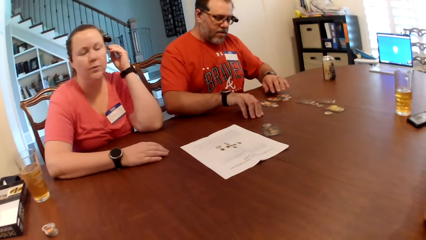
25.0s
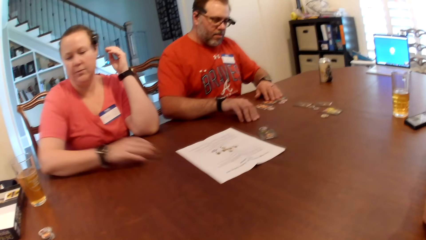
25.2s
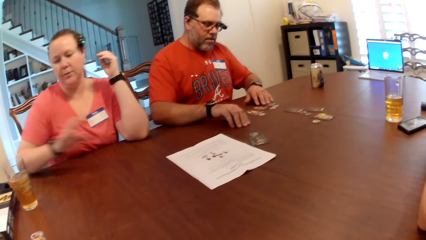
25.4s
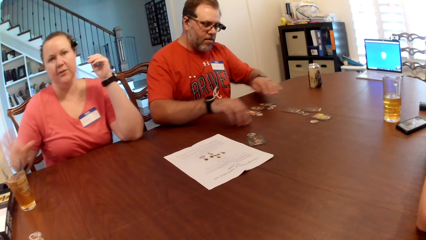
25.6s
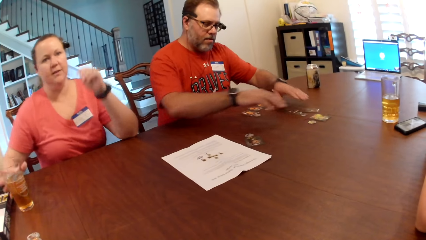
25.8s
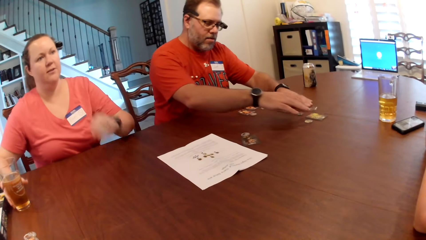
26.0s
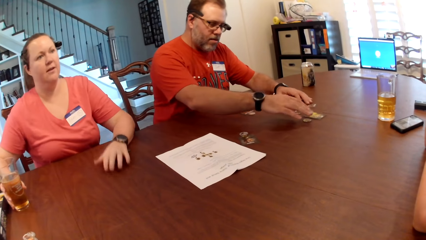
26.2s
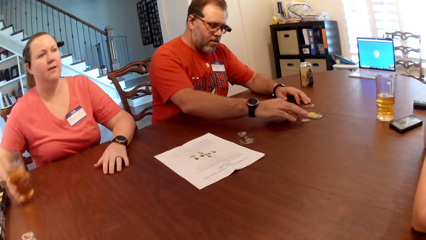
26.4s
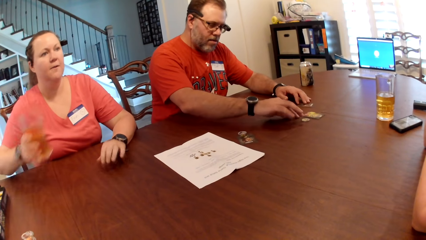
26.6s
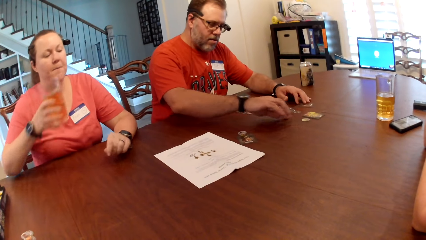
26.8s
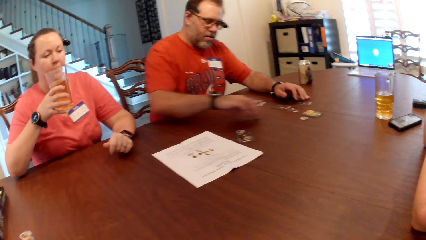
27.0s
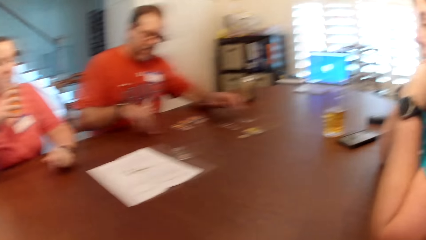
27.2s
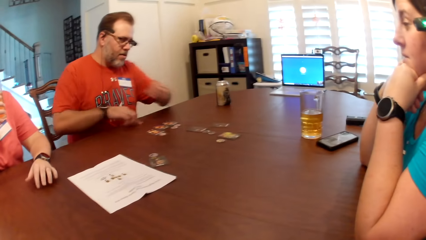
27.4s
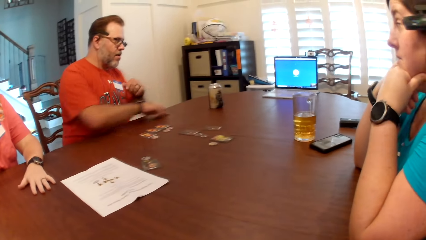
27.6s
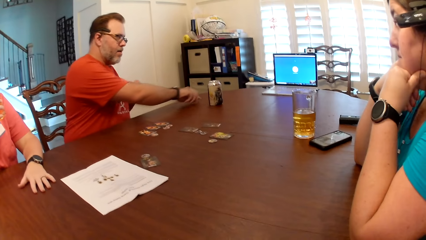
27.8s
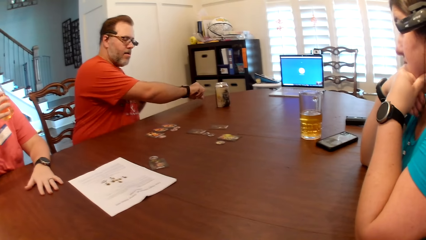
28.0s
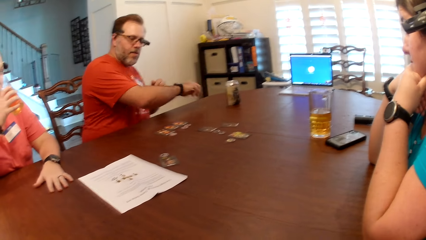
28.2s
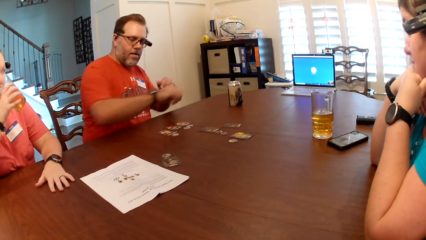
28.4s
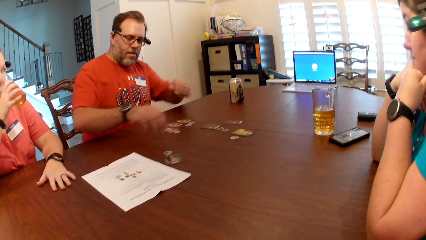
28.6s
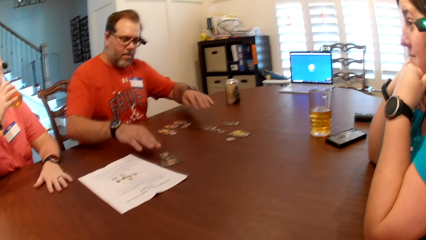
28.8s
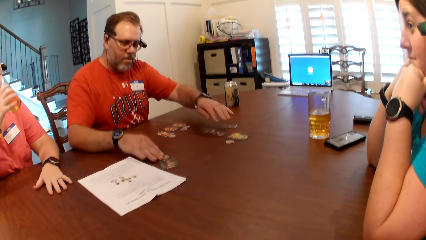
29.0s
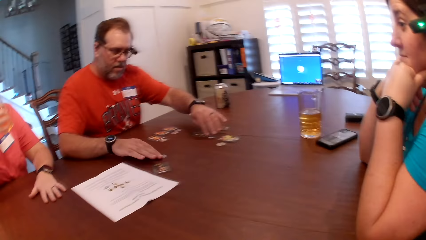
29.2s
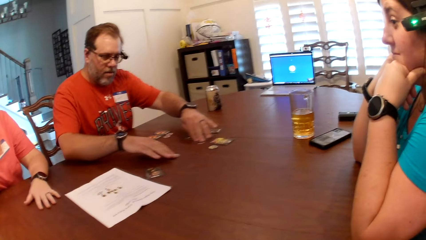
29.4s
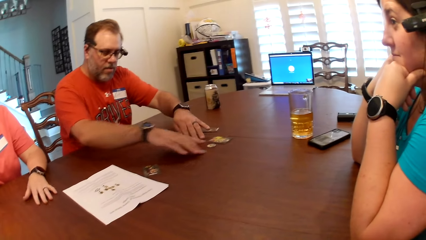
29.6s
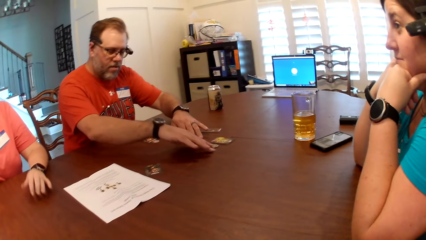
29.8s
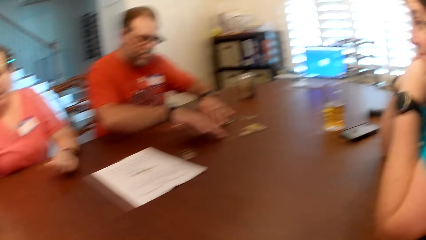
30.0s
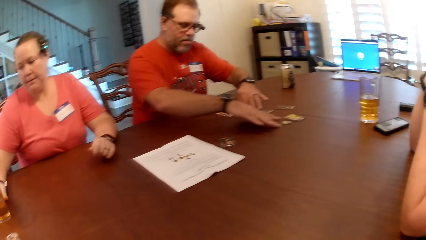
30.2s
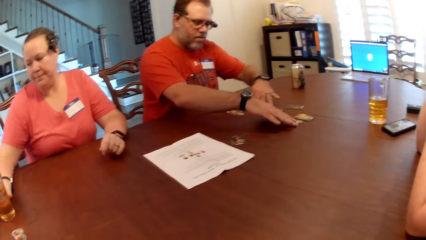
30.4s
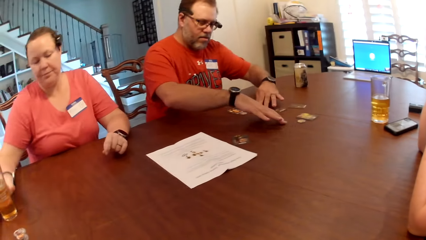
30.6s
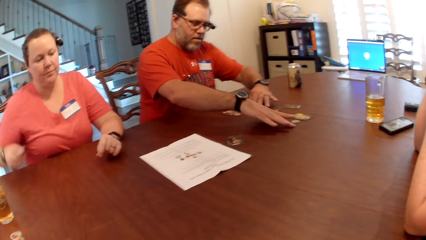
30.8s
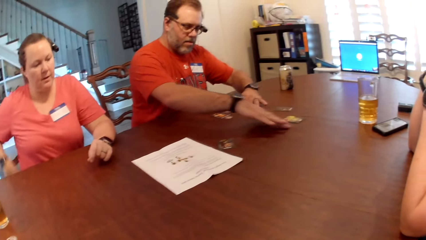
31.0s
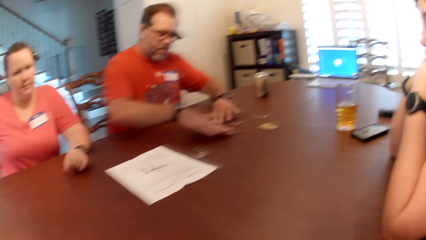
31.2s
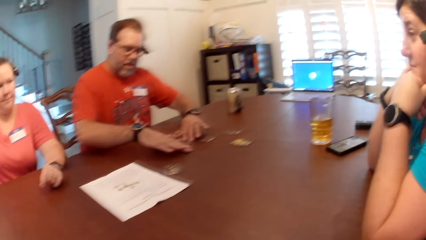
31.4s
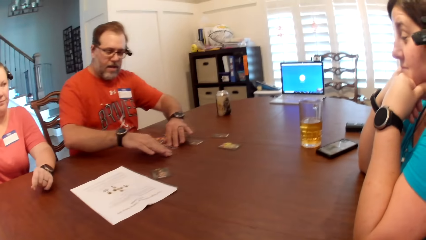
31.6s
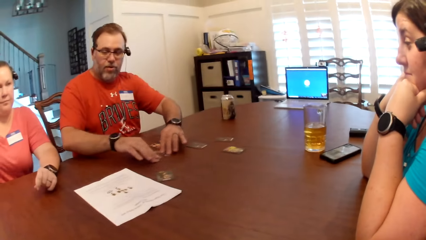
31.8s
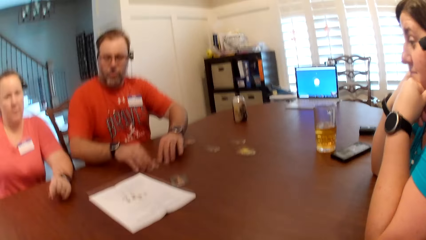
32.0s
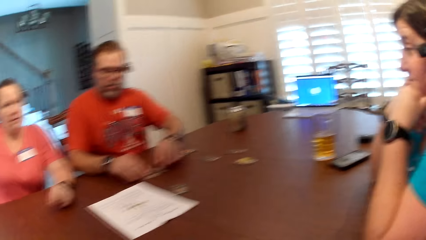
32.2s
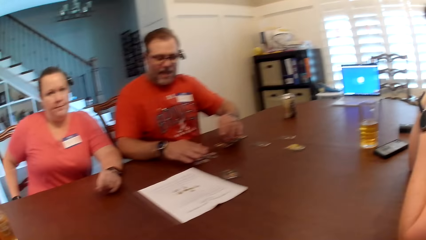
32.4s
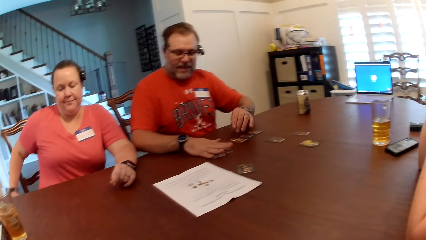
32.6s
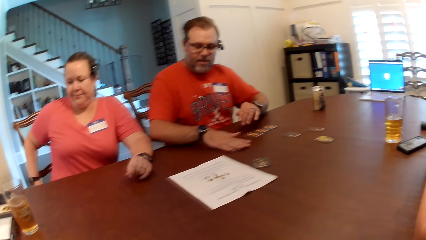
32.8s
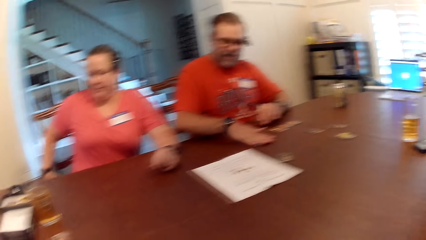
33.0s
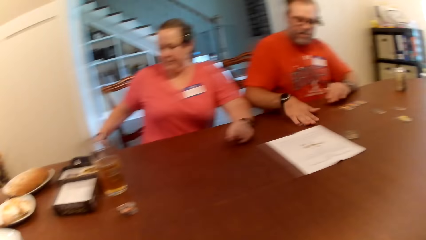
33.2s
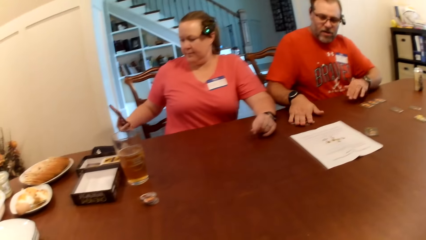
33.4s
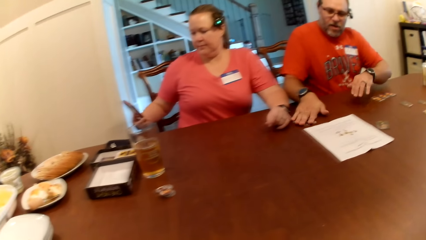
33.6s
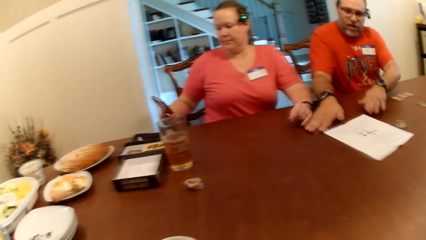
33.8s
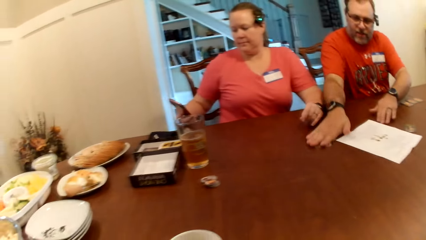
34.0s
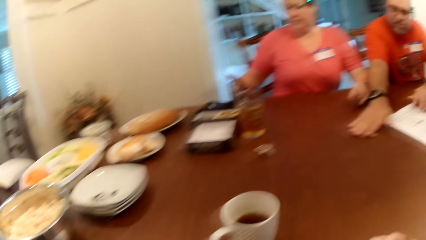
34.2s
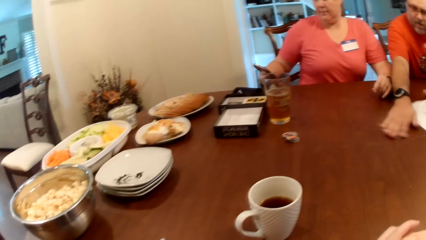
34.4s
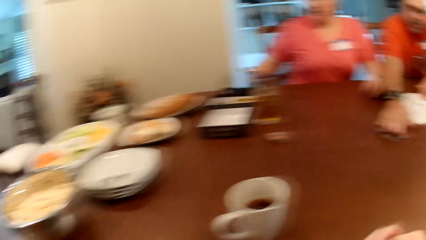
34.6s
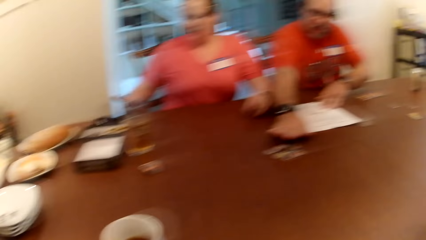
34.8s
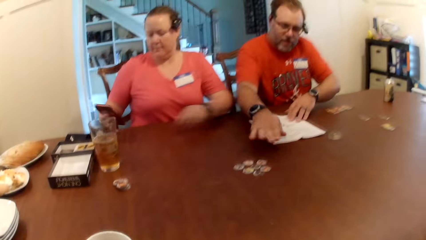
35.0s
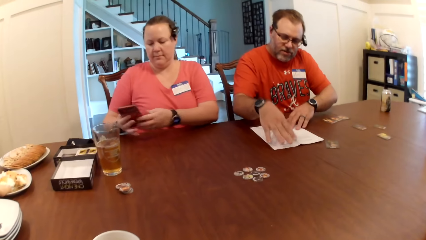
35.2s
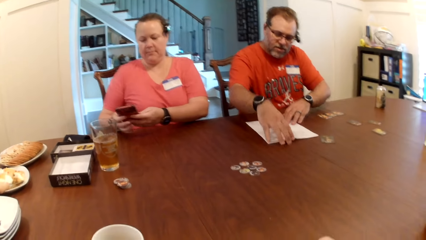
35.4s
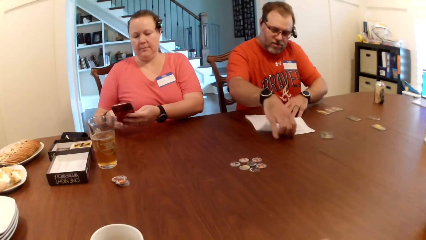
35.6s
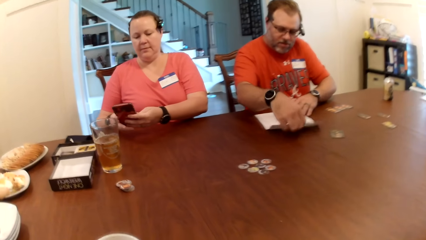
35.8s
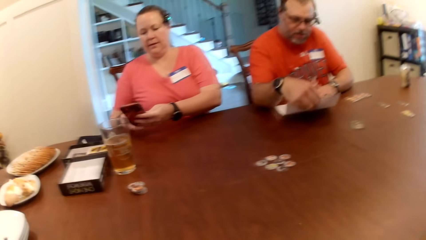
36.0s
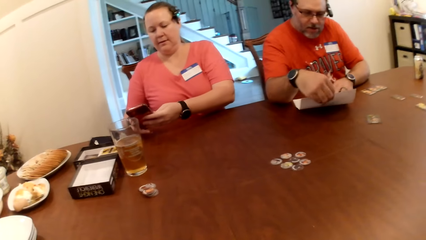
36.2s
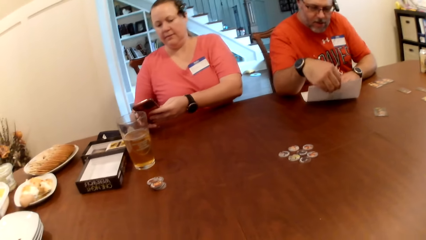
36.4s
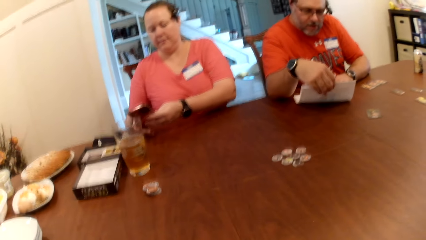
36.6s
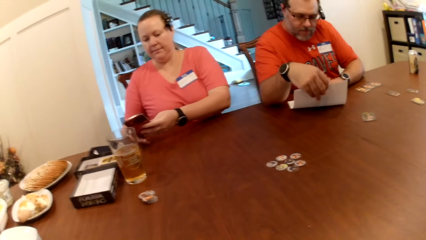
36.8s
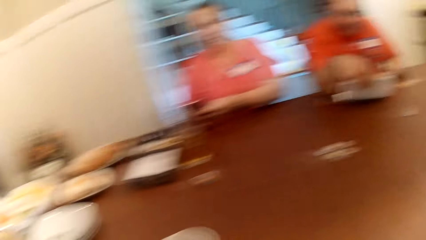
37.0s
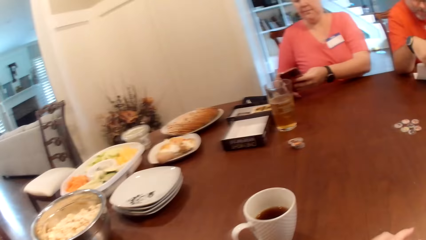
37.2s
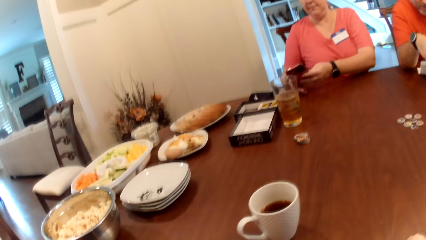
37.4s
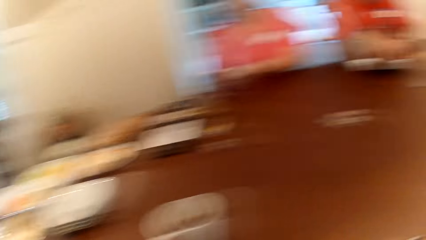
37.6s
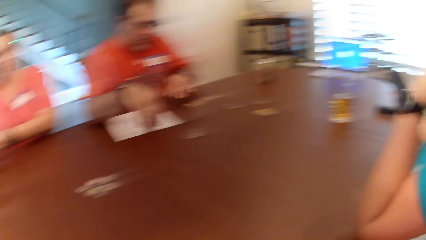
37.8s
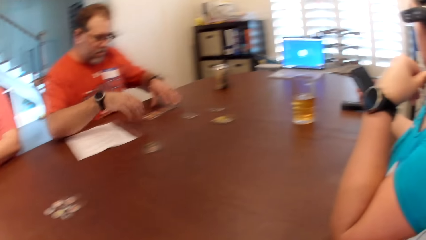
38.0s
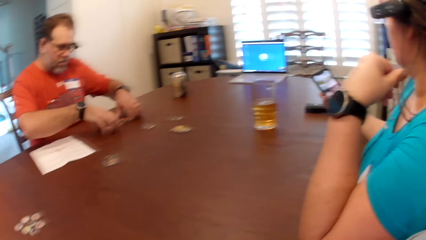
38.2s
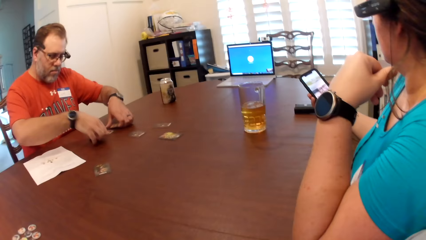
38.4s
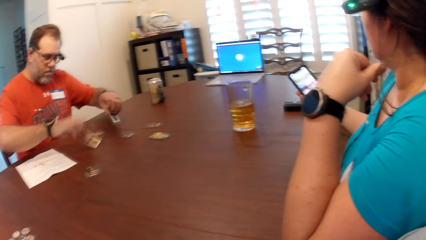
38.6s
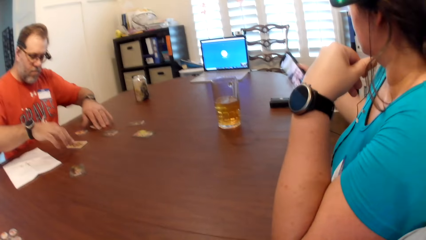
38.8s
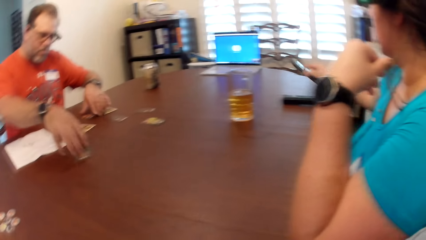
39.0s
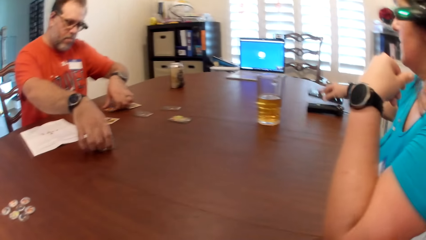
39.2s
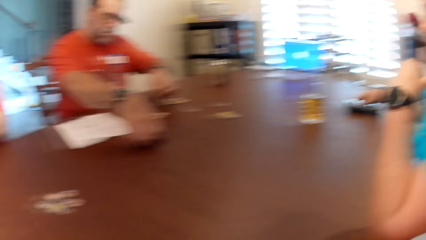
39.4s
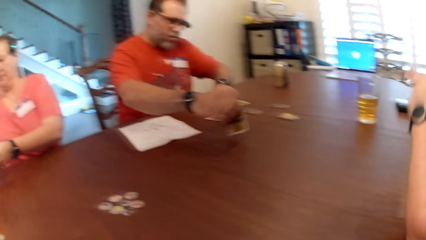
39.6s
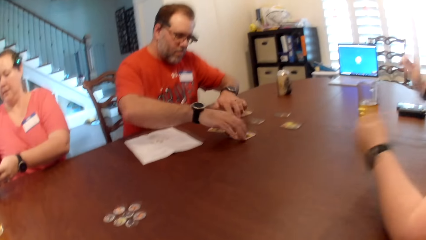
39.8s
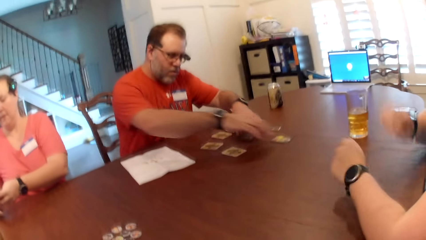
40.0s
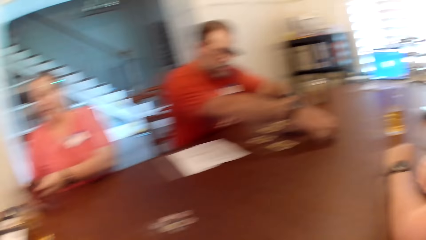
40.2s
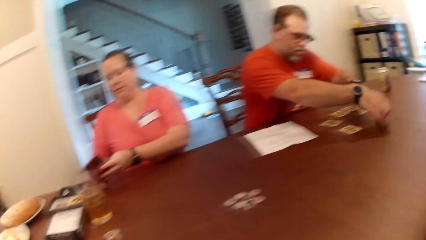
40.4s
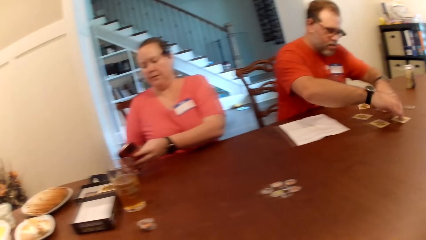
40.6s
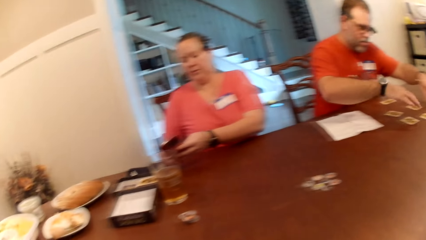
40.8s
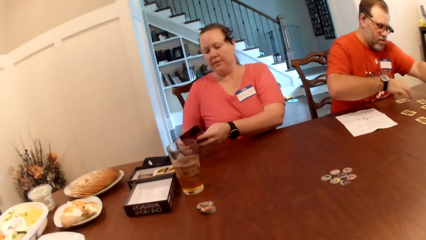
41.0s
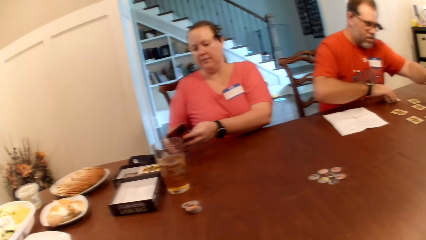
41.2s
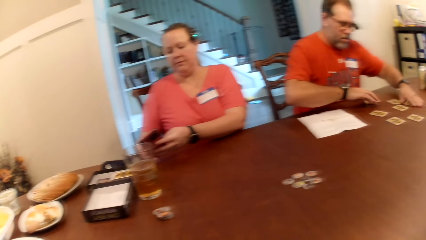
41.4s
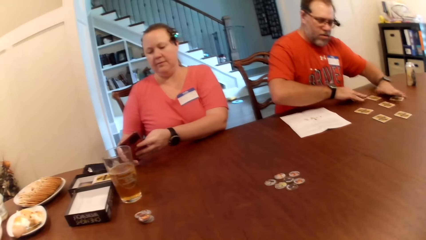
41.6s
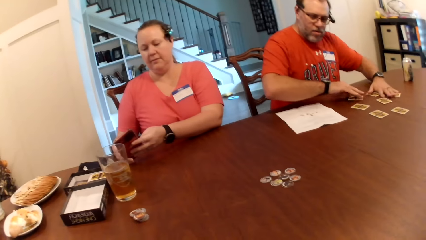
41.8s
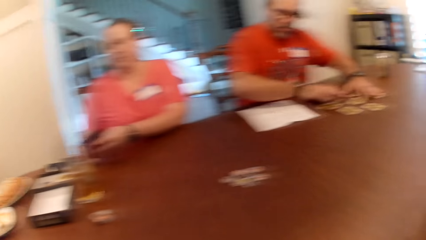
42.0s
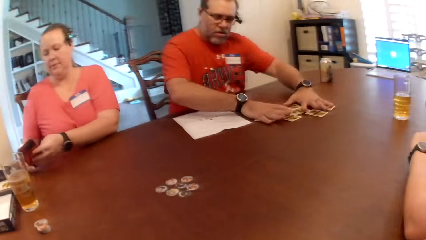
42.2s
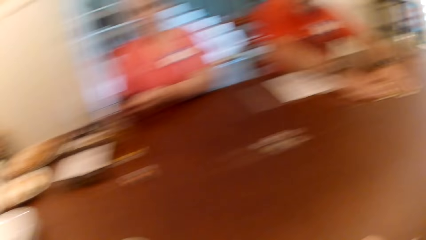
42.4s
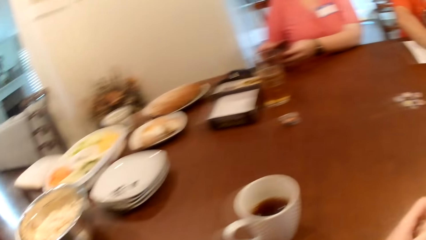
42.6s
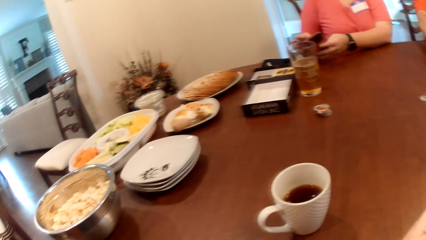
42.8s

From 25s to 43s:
The woman removes her right hand from the table. The man touches the tokens on the table with both hands, removes his right hand from the table and removes his left hand from the table. The woman picks up a glass cup from the table with her right hand. The man moves the token on the table with his right hand and moves the token on the table with his left hand. The camera wearer, a person, another person and a third person discuss. The woman places her right elbow on the table and drinks iced tea from the glass cup with her right hand. The man removes his left hand from the table, places his right hand on the table, moves a token on the table with his right hand and removes his right hand from the table. The woman drops the glass cup on the table with her right hand and picks up a phone from her right pocket with her right hand. The man moves the tokens on the table with his right hand and adjusts the paper on the table with his left hand. The woman operates the phone with her right hand and holds the phone with both hands. The man picks up the paper with his right hand and drops the paper on the table with his right hand. Another woman operates a phone with her right hand. The man removes both hands from the table, touches the tokens on the table with both hands, picks up a card from the table with his right hand, picks up a card from the table with his left hand, drops the card on the table with his right hand, drops the card on the table with his left hand, picks up a card from the table with his right hand and picks up a card from the table with his left hand. The other woman drops the phone on the table with her right hand. The man drops the card on the table with his right hand, drops the card on the table with his left hand, picks up a card from the table with his left hand and picks up a card from the table with his right hand. The first woman operates the phone with both hands. The man drops the card on the table with his left hand, drops the card on the table with his right hand and pushes the cards on the table with both hands.
